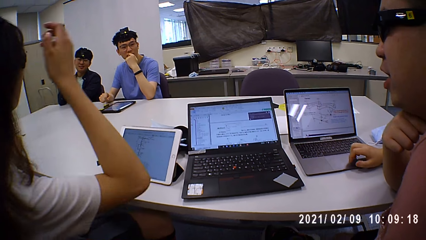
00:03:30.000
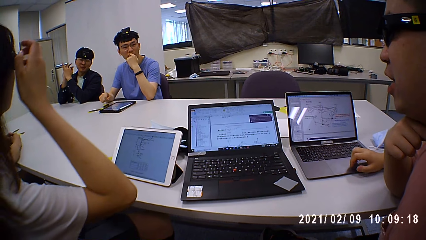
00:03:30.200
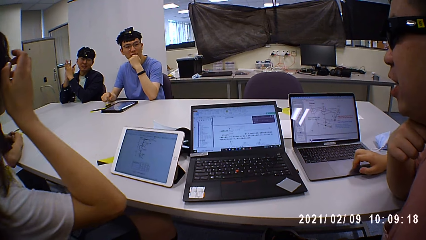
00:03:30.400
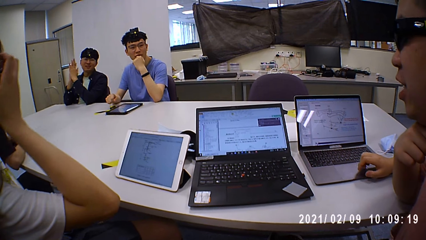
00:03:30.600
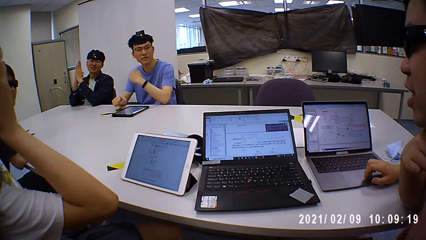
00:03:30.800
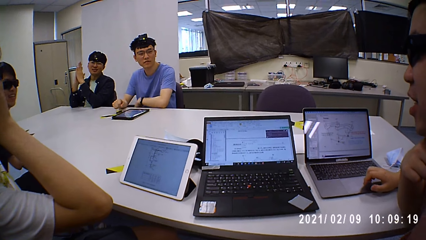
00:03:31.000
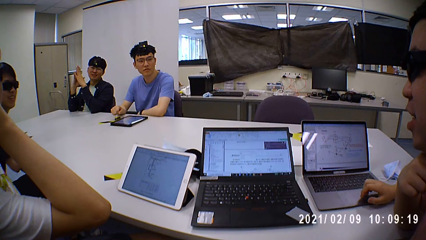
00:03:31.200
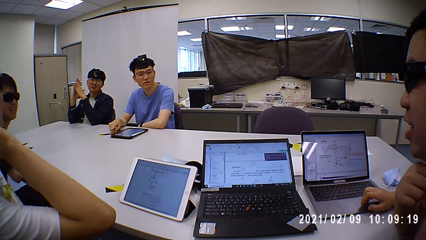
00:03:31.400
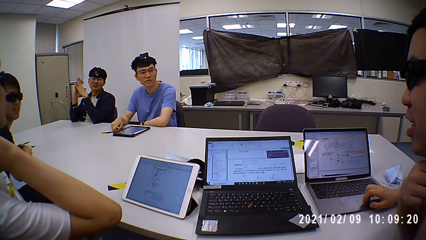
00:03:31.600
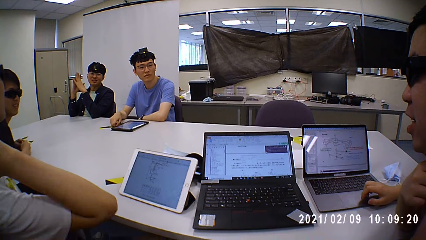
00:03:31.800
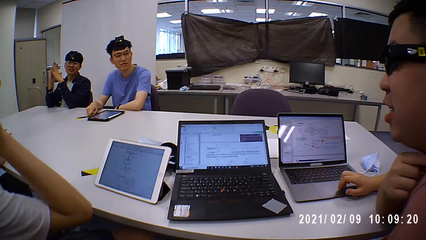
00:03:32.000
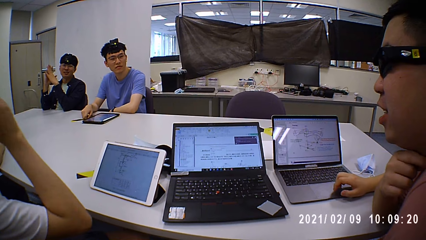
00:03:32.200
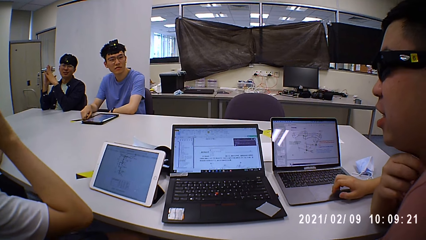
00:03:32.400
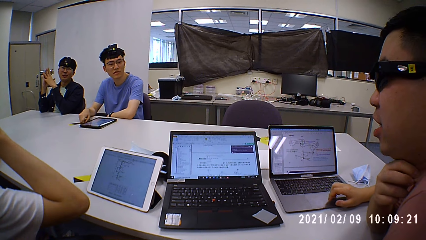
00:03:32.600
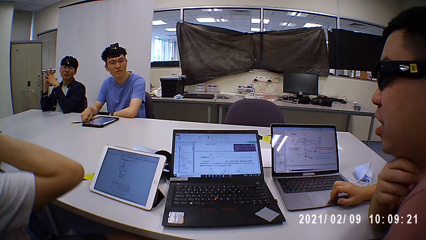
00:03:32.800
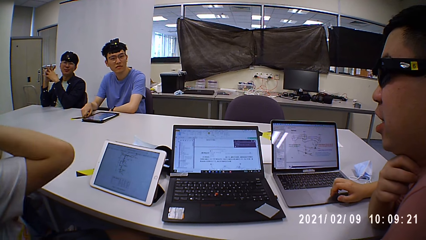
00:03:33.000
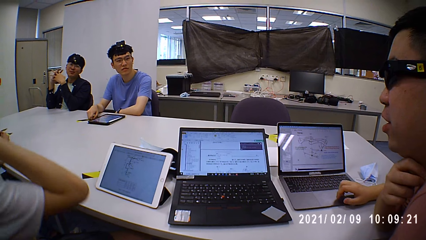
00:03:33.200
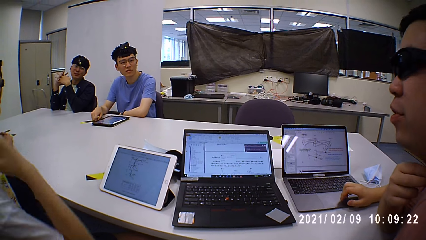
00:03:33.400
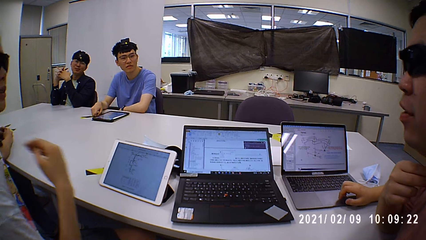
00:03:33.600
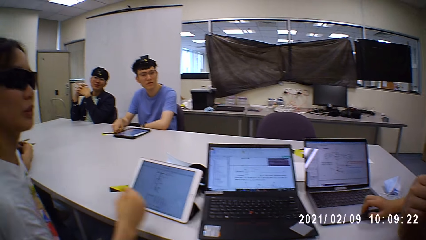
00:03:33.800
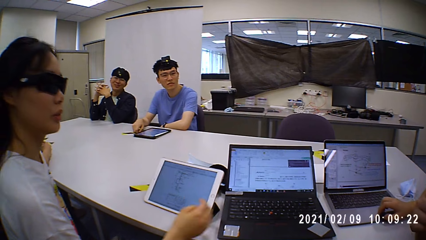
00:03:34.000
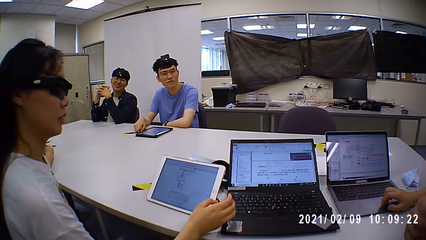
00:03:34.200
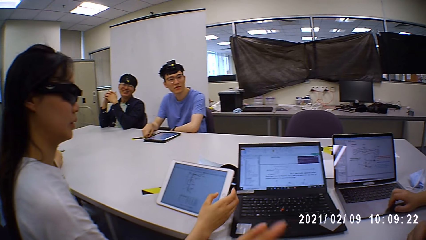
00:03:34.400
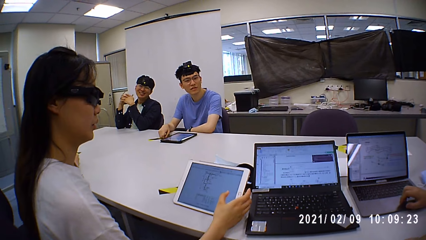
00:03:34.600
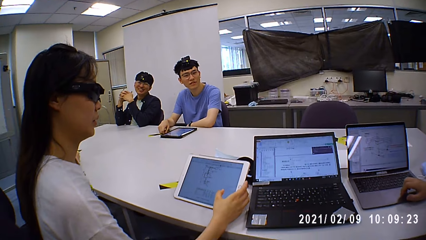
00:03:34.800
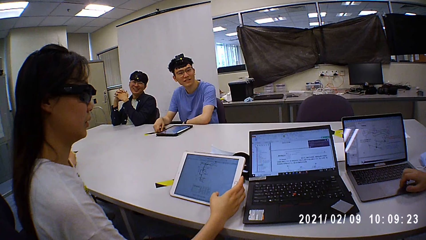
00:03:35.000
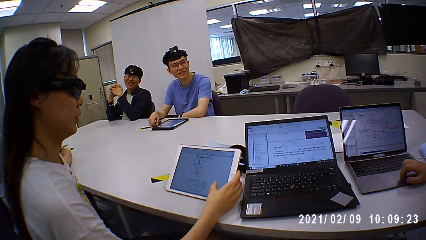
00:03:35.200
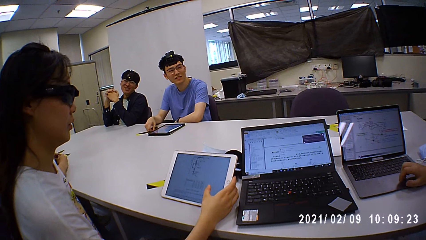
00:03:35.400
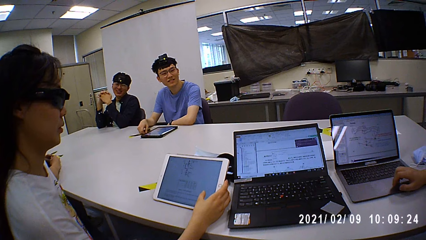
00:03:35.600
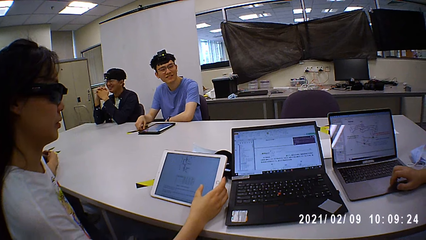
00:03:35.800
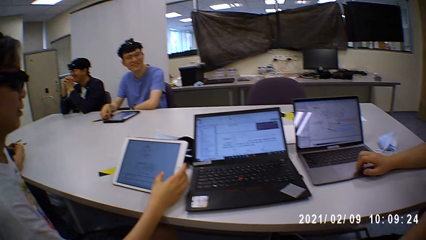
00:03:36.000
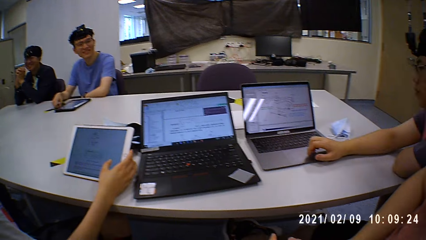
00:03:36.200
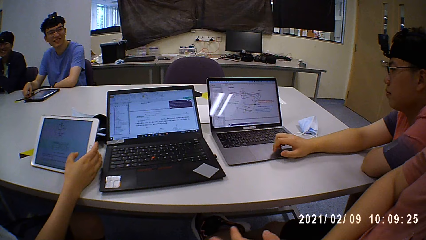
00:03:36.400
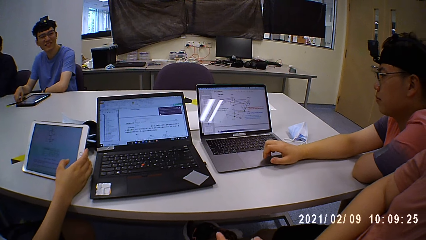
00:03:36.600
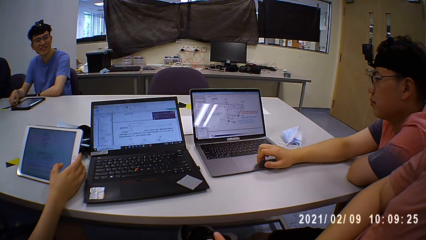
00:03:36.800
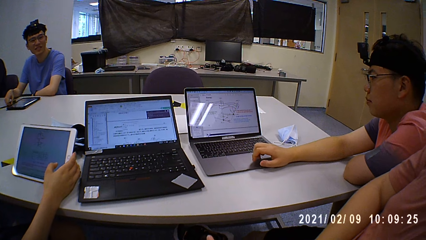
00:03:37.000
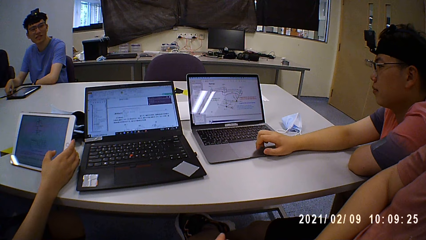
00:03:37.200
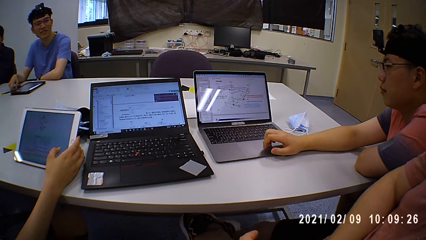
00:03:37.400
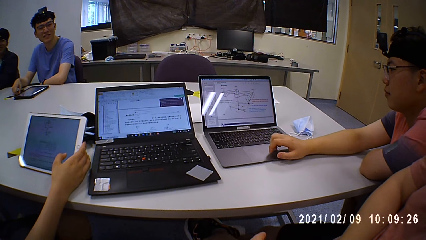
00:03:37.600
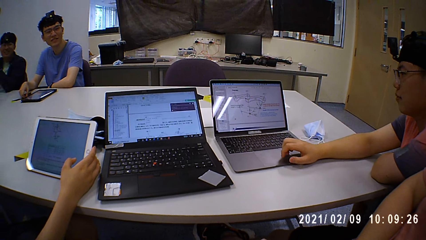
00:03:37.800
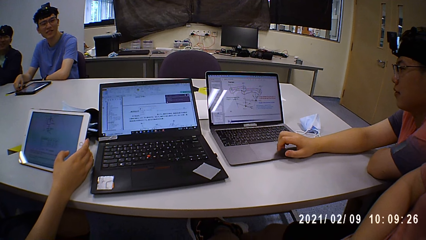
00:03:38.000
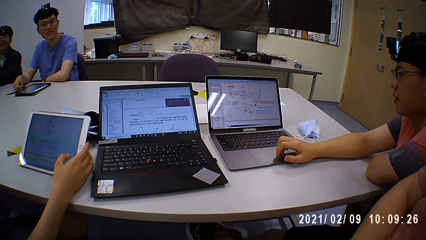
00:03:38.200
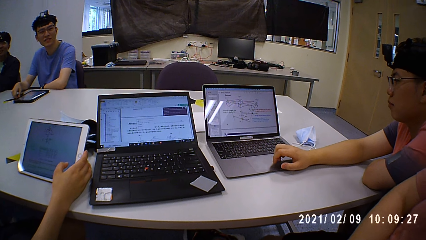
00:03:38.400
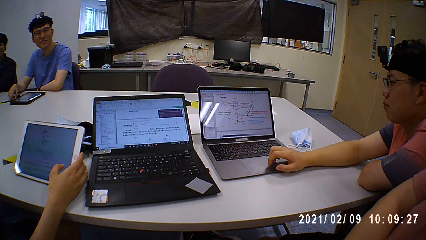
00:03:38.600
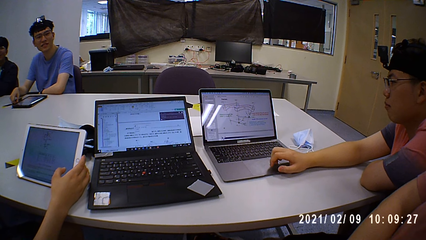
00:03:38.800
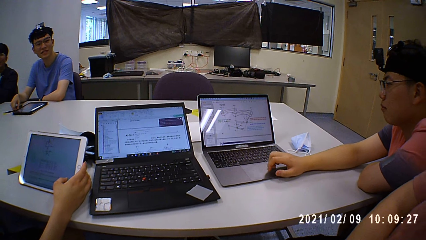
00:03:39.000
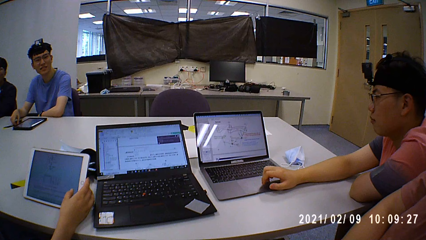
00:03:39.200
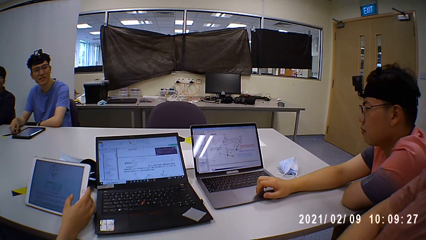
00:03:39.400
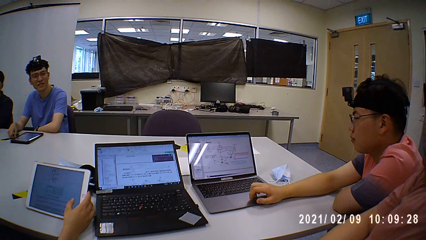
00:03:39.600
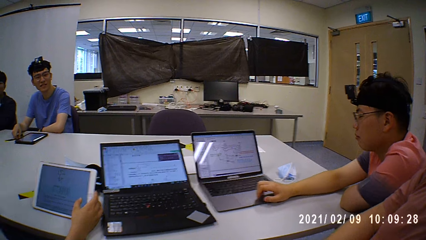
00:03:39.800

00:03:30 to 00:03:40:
A person uses the iPad.

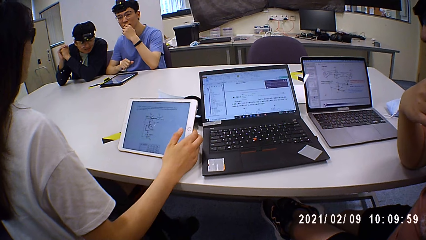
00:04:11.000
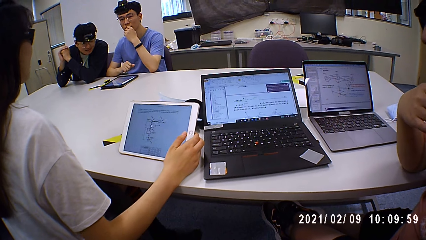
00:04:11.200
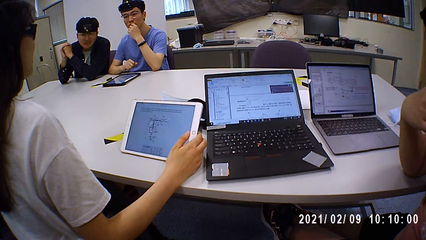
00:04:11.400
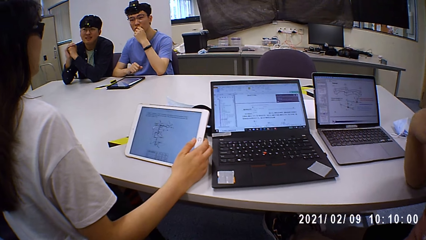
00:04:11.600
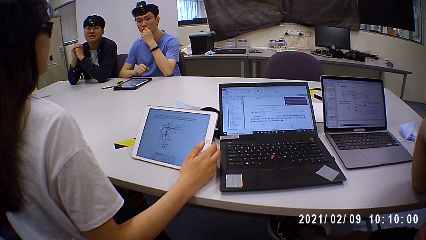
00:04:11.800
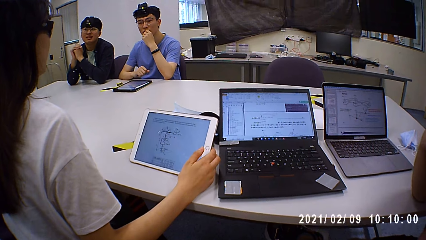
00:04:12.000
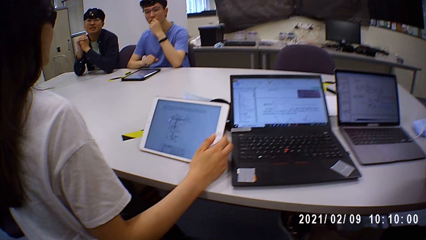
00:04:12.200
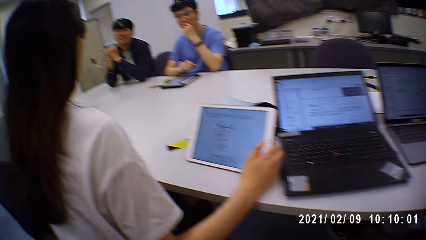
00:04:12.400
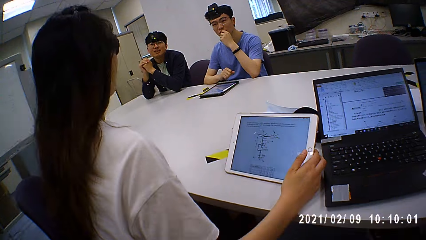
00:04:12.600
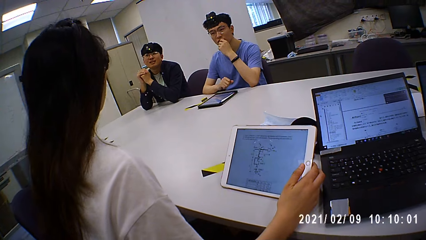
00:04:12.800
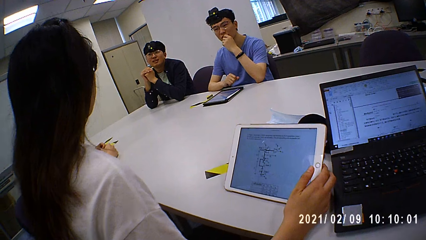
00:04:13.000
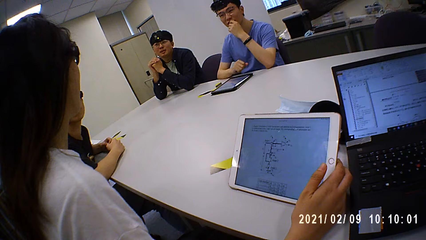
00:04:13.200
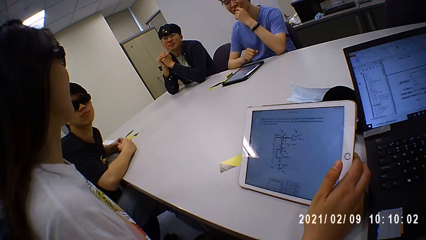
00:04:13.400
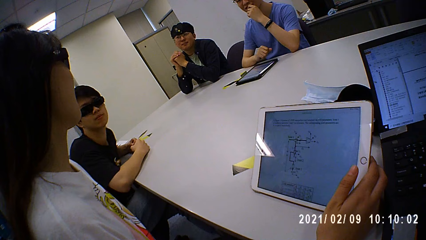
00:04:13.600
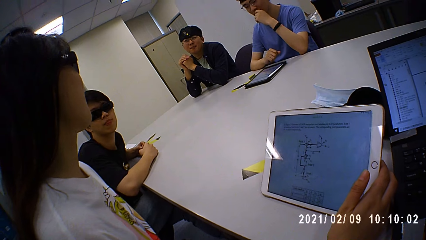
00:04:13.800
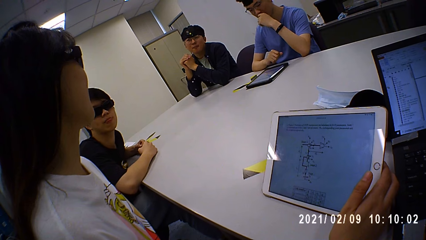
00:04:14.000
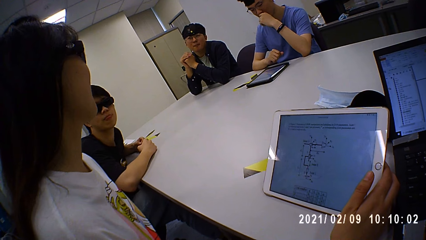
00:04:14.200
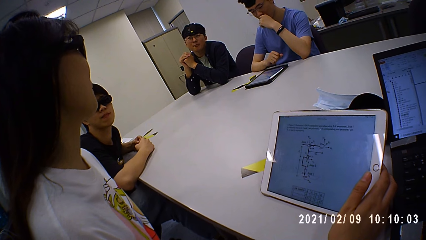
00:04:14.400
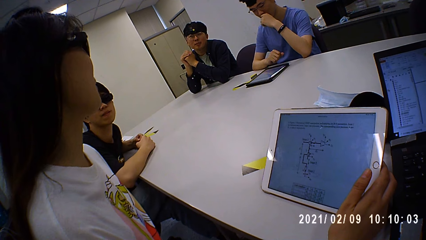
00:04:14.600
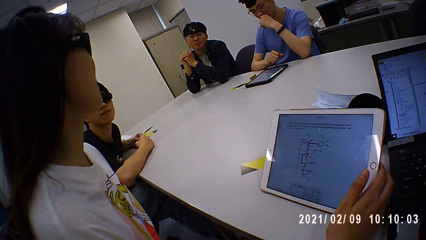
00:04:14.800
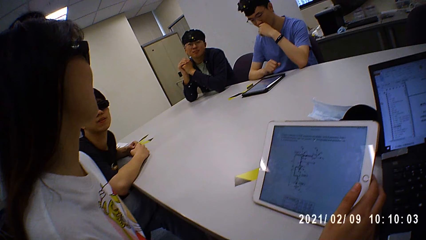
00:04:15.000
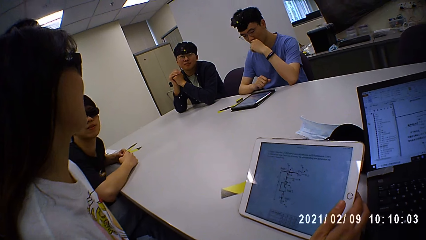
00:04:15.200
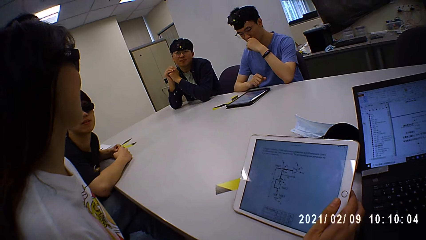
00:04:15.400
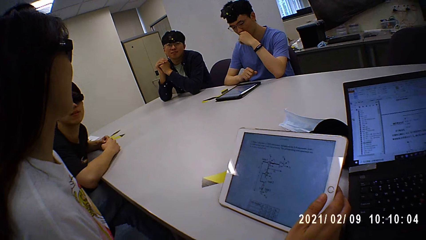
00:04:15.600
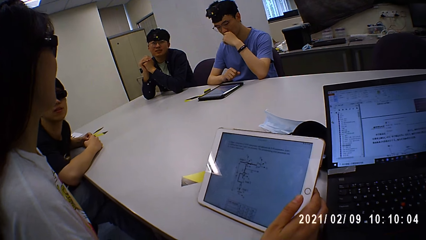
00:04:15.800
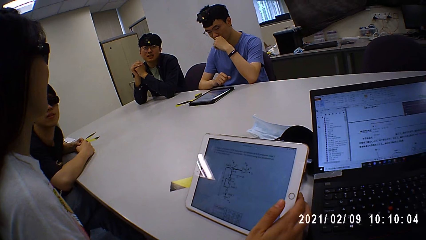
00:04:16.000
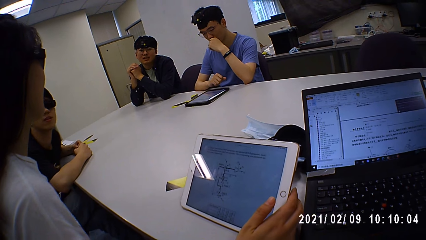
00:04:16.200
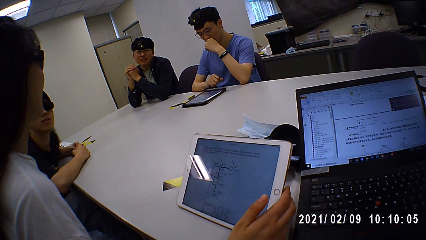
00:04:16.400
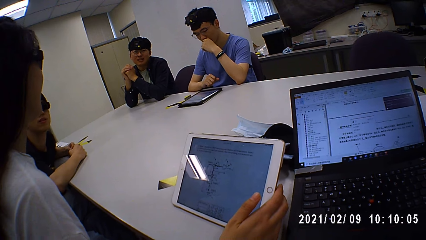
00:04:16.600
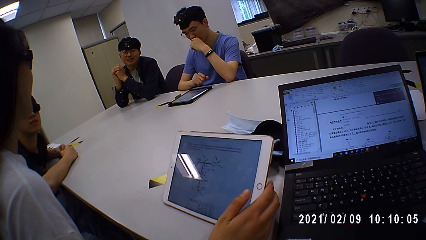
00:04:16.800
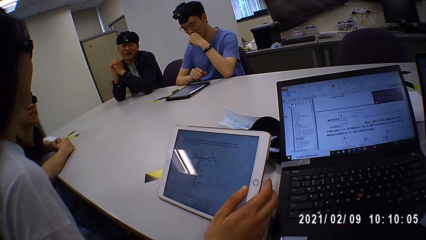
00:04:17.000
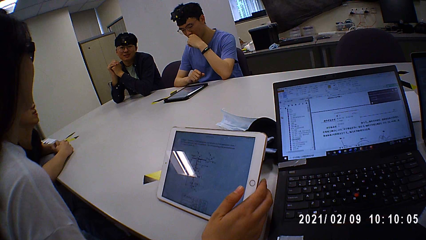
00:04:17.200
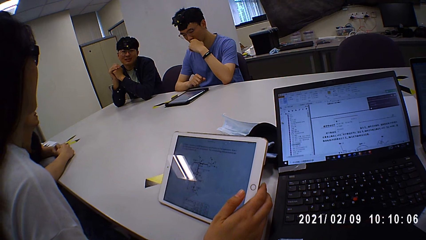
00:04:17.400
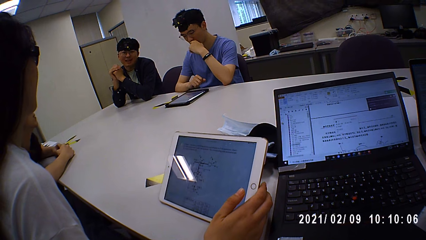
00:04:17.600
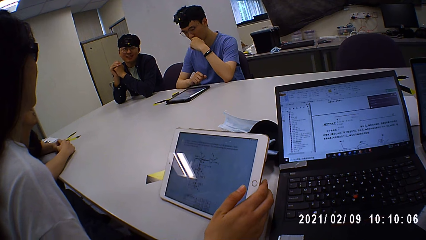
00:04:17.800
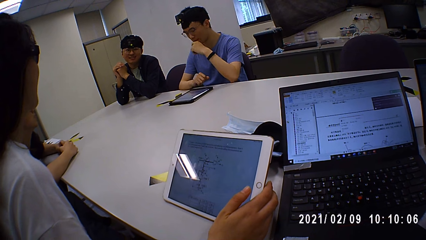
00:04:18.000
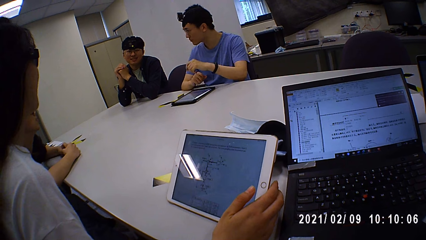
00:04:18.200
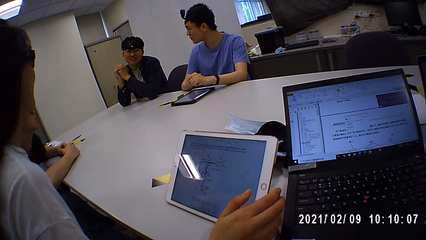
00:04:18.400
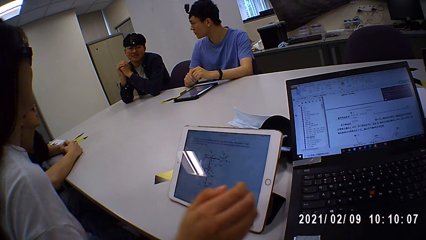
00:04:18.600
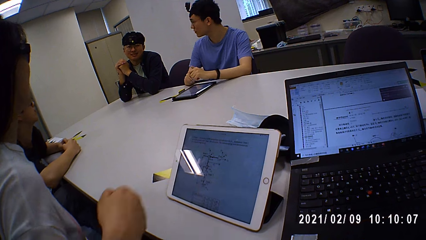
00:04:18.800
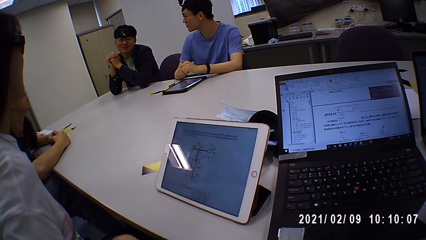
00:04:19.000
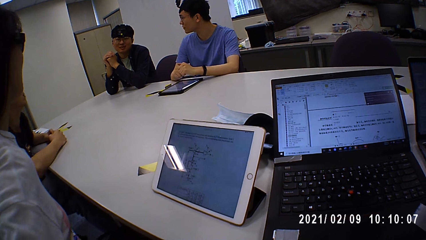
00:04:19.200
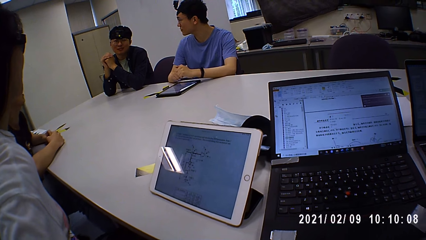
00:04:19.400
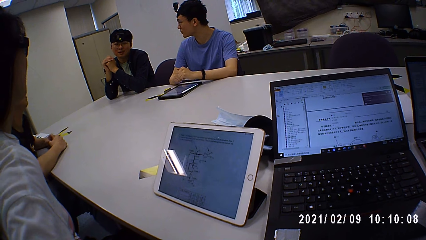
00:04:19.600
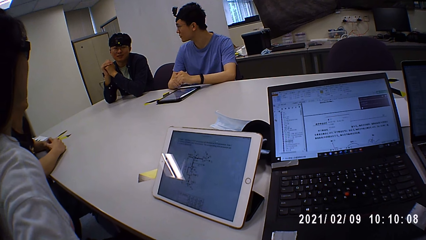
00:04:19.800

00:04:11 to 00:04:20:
A person chats with other persons and the camera wearer on the table.
